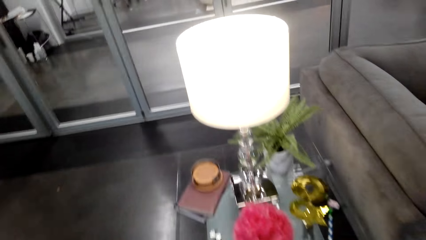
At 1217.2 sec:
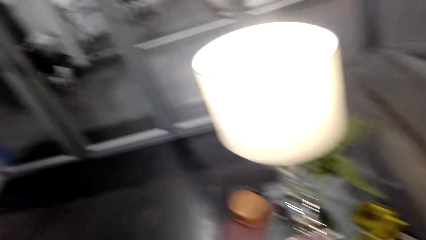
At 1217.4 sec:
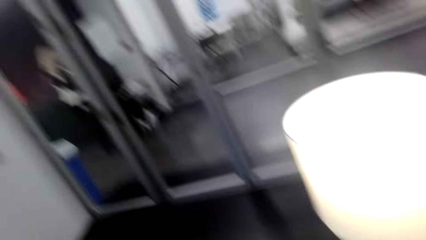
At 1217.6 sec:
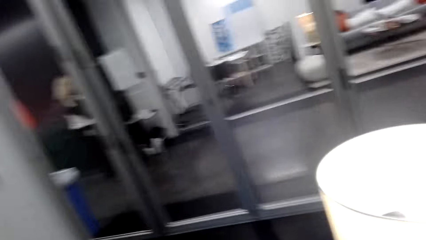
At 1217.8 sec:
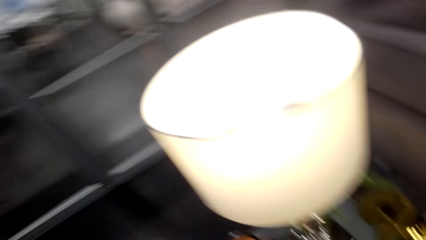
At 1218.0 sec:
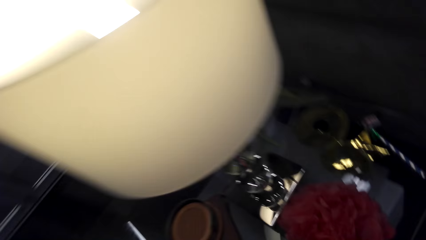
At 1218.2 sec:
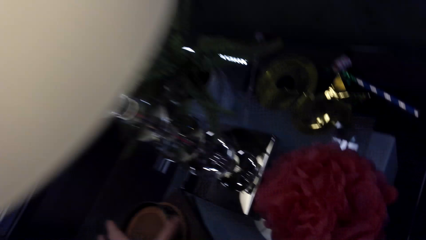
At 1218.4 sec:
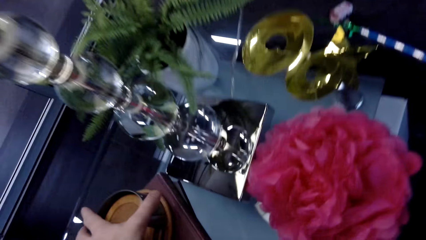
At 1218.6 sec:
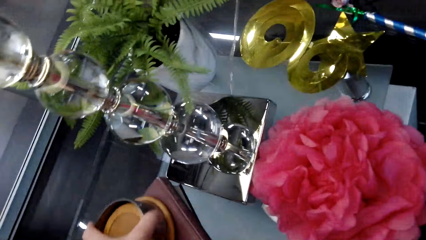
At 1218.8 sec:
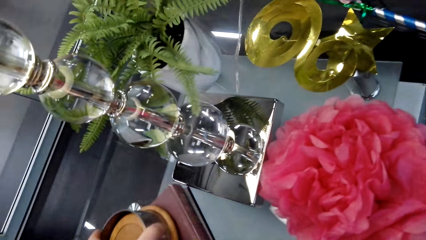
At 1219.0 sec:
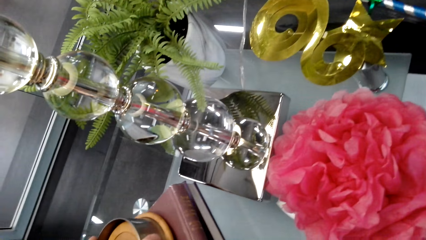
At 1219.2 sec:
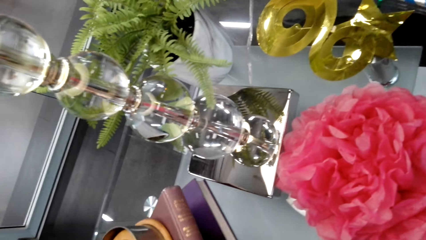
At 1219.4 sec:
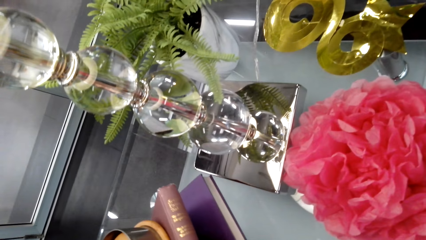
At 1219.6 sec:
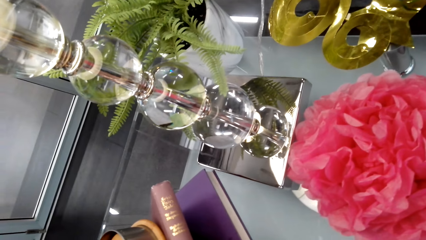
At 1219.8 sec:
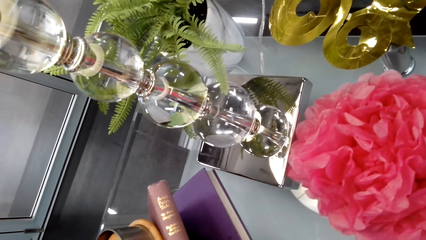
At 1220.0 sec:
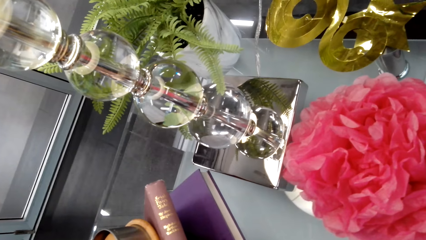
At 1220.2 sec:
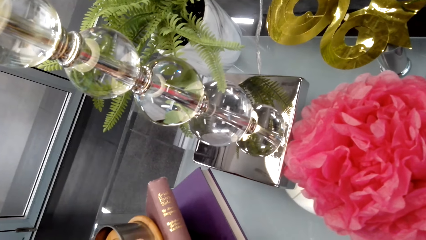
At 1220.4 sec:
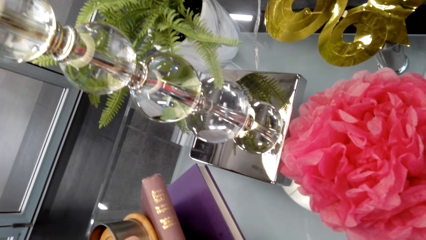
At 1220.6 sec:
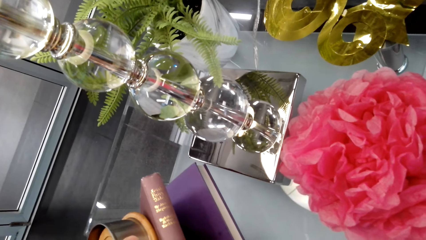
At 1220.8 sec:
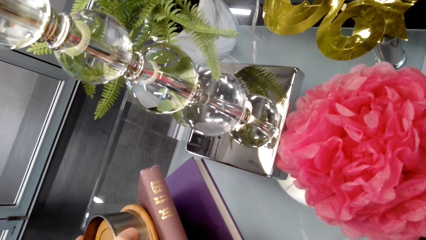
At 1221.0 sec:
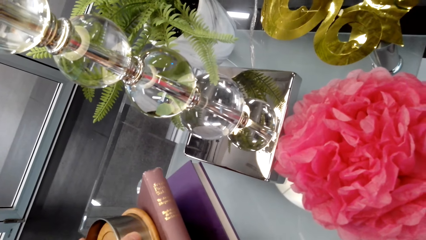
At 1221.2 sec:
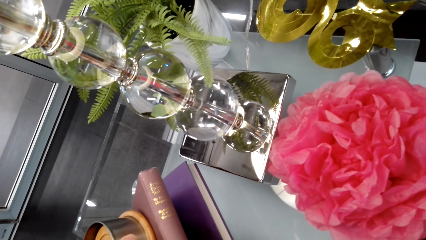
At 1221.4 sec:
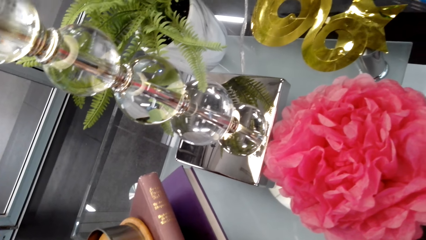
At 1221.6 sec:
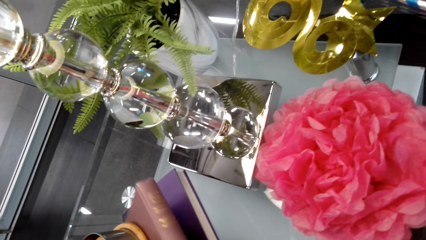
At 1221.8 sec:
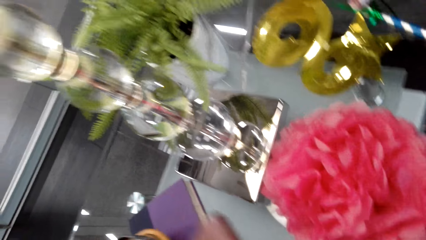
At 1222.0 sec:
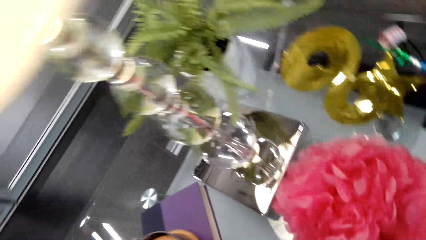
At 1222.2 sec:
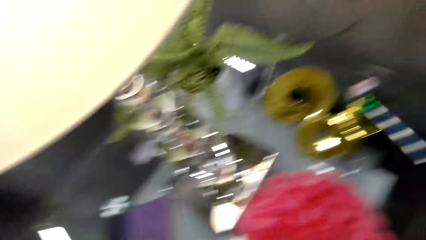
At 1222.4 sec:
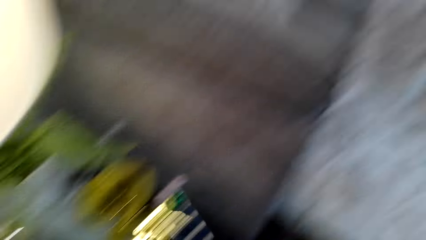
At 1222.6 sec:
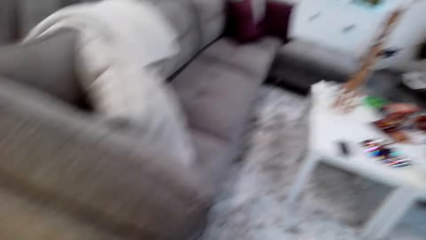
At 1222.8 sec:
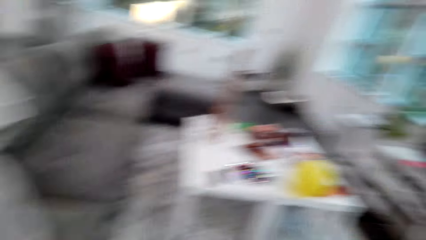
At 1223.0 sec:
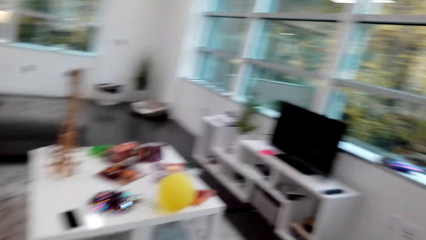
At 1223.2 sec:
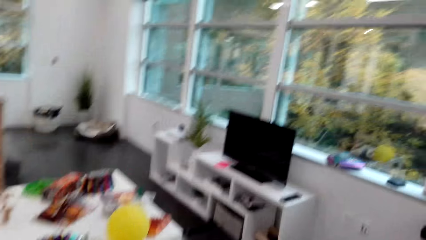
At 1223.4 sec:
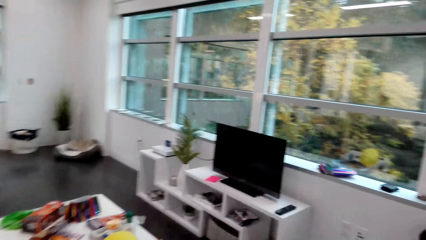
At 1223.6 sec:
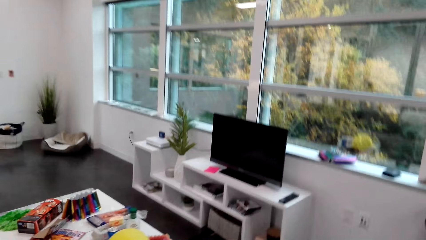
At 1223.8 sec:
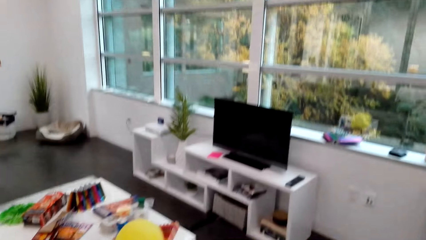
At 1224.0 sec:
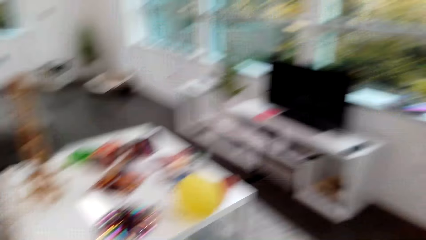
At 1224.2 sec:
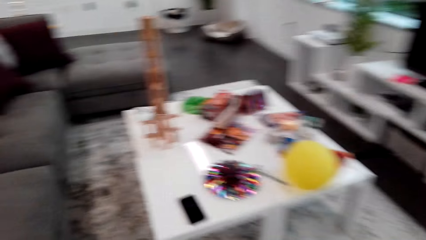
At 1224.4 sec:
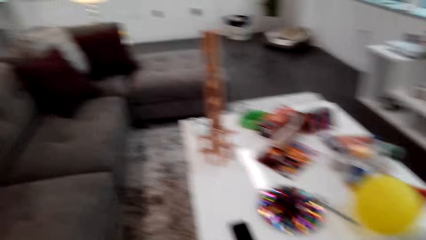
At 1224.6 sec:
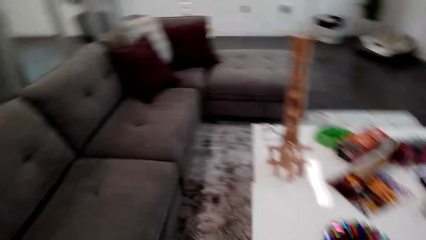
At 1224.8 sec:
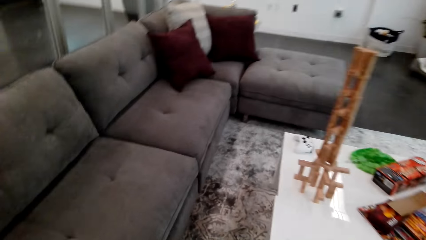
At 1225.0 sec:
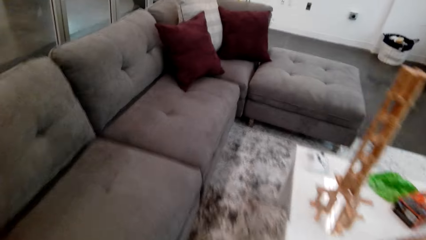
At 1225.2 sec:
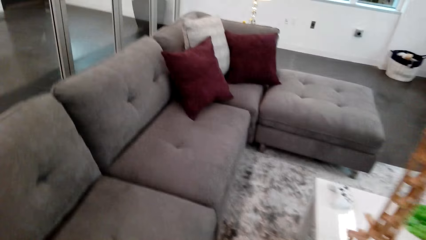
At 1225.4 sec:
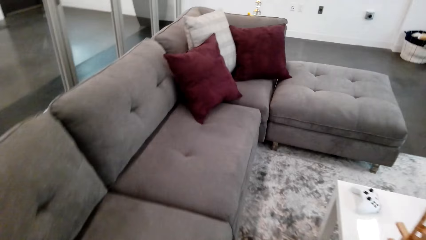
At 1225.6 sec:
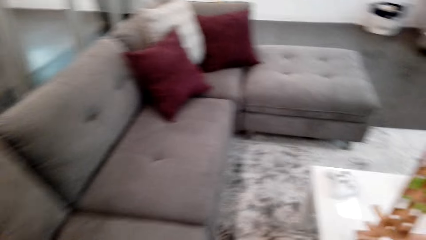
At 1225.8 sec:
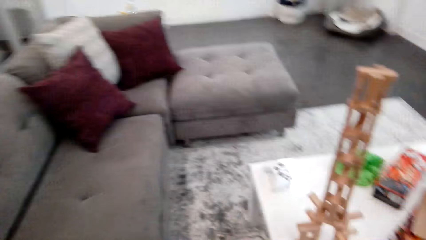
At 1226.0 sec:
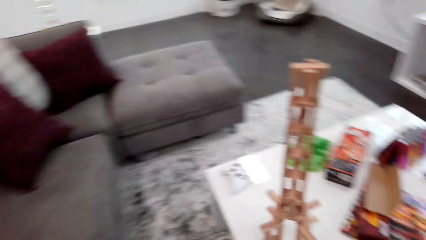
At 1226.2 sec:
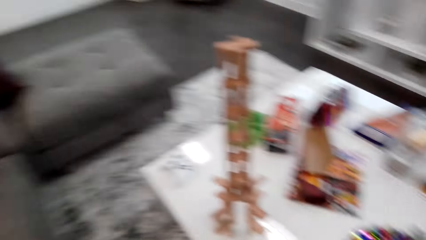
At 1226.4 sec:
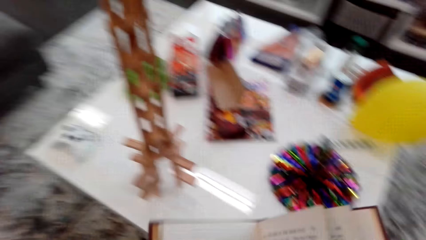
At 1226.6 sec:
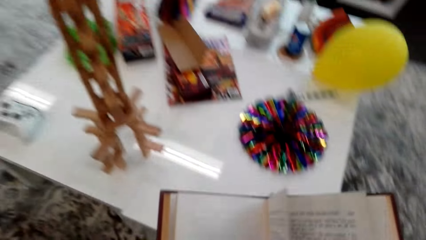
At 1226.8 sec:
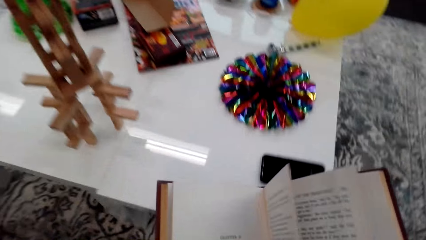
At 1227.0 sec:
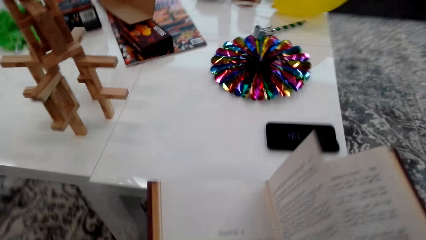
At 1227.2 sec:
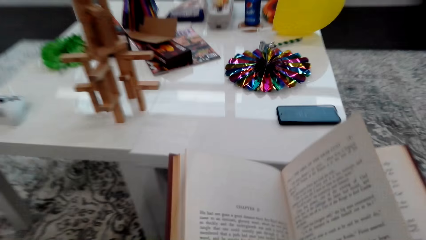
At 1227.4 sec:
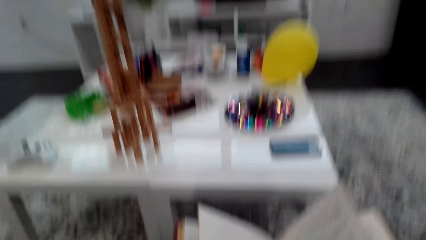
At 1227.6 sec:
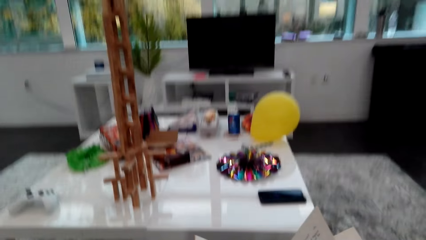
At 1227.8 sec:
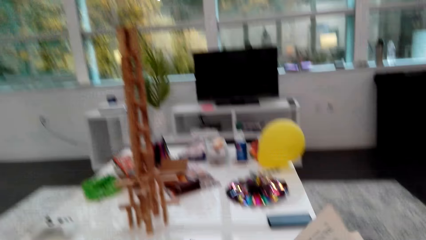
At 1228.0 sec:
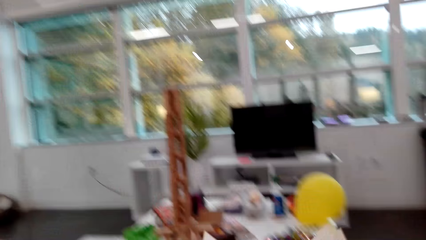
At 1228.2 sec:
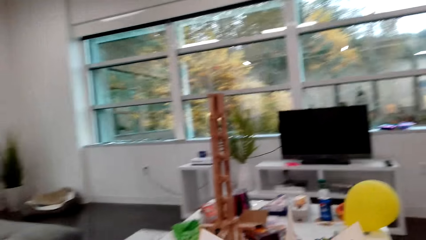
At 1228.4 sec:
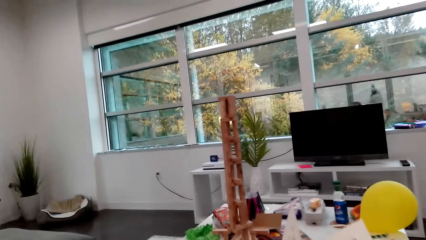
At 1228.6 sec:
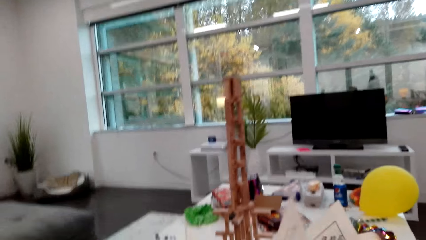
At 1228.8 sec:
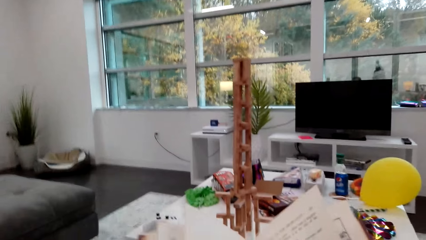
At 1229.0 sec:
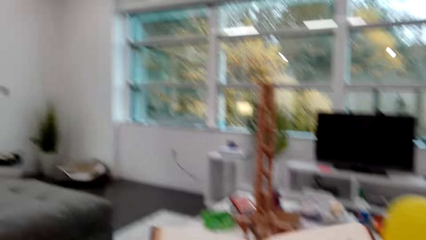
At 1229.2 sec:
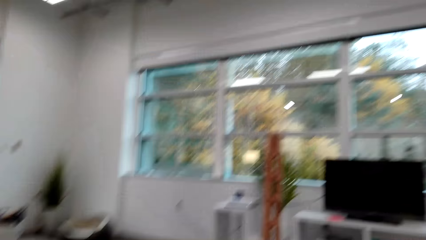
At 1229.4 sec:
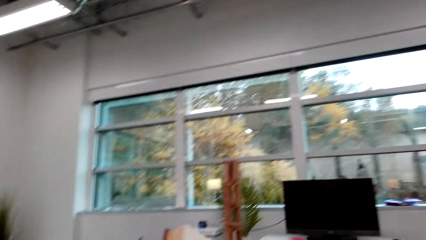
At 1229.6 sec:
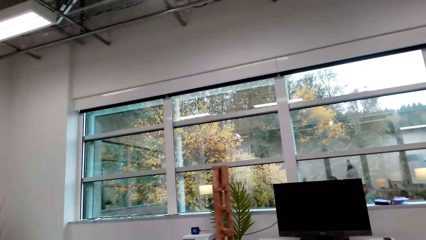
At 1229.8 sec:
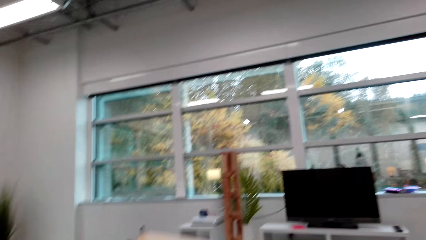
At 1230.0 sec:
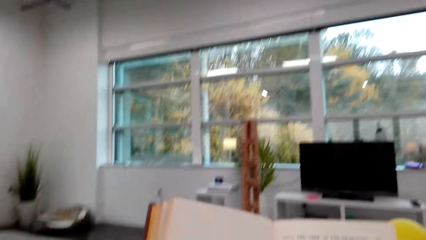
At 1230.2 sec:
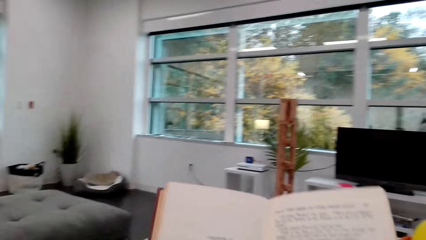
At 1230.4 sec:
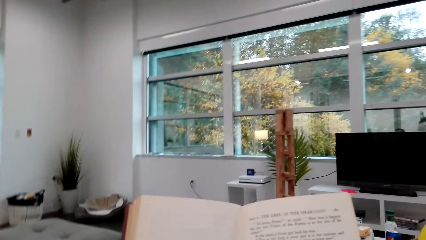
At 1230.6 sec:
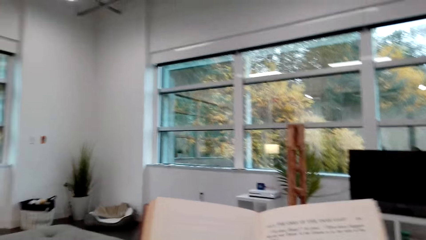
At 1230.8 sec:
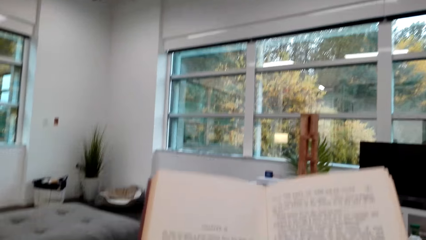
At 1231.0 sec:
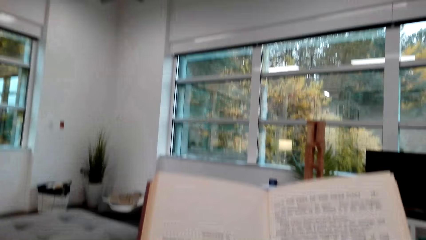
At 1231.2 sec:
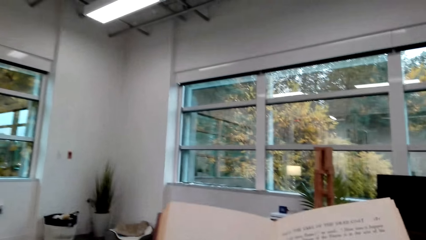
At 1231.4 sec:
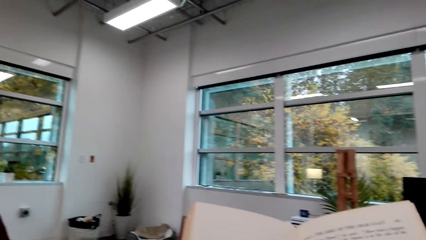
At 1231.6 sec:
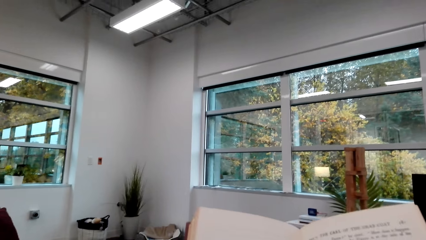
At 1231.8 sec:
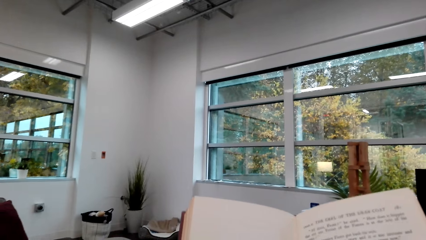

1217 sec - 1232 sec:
The camera wearer converses with a person. They lift up a book, pick up the book from the table, walk to the sofa, converse with the person, sit on the sofa and read the book.
